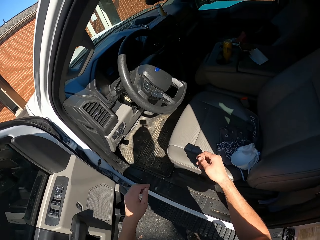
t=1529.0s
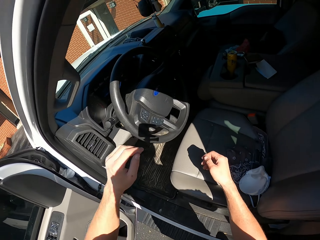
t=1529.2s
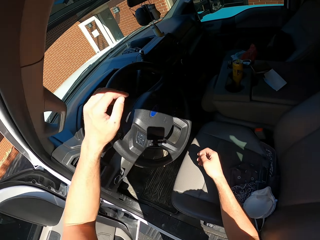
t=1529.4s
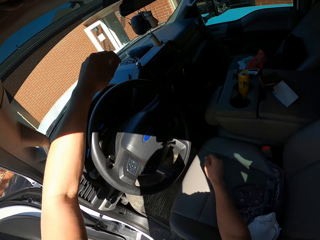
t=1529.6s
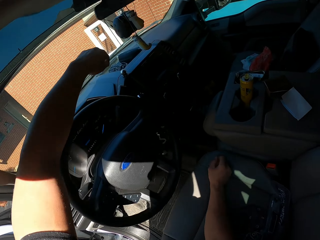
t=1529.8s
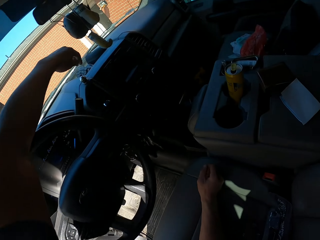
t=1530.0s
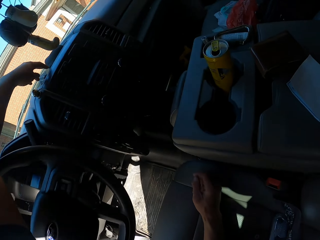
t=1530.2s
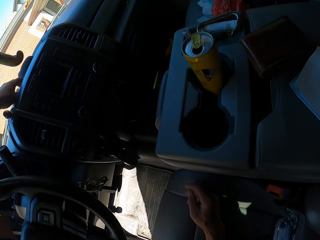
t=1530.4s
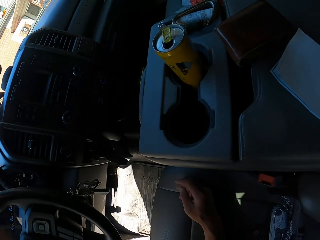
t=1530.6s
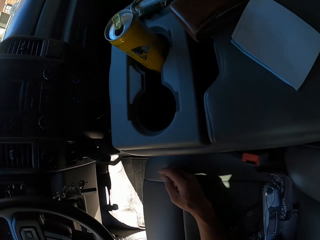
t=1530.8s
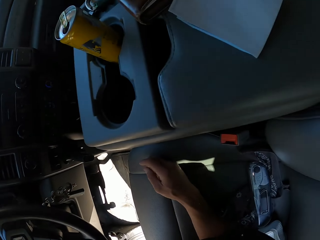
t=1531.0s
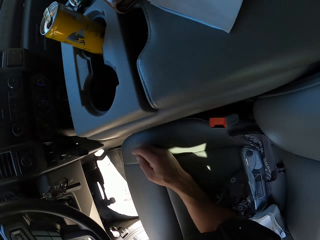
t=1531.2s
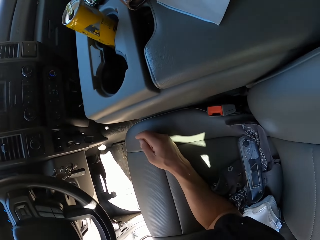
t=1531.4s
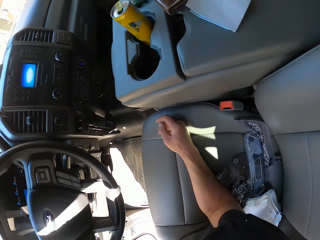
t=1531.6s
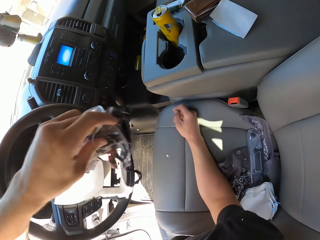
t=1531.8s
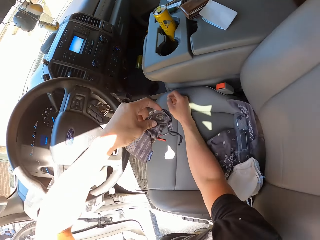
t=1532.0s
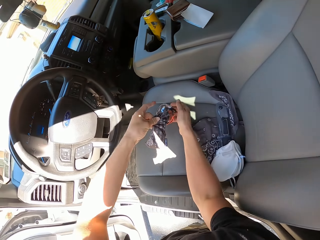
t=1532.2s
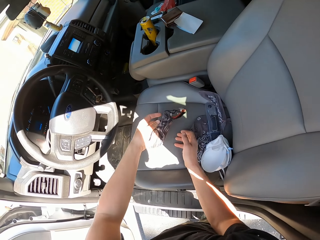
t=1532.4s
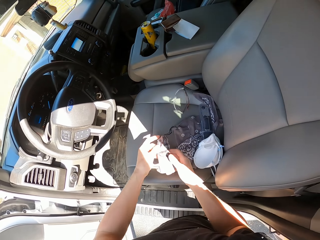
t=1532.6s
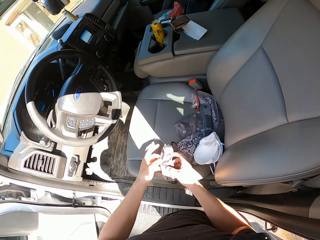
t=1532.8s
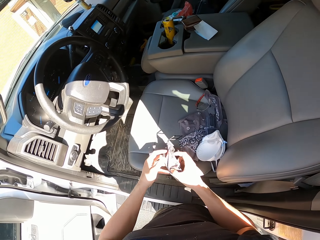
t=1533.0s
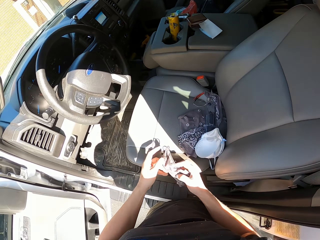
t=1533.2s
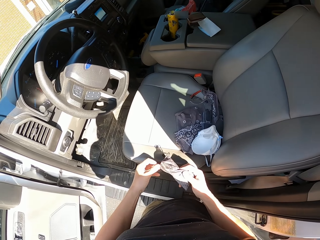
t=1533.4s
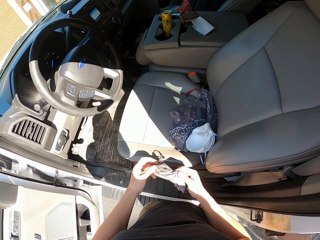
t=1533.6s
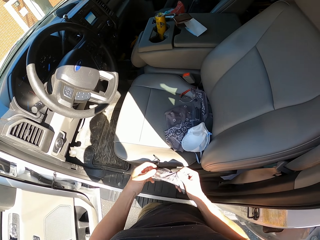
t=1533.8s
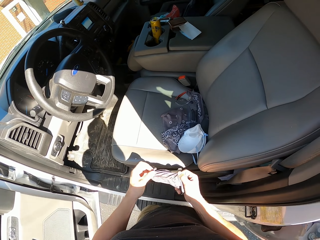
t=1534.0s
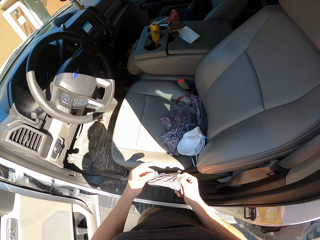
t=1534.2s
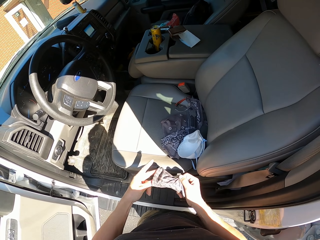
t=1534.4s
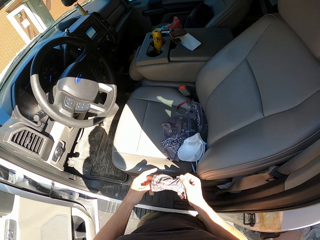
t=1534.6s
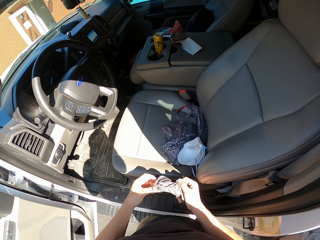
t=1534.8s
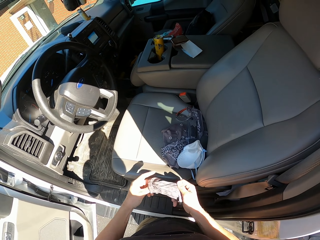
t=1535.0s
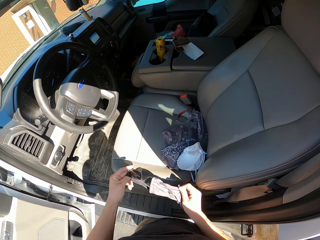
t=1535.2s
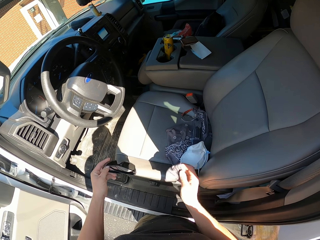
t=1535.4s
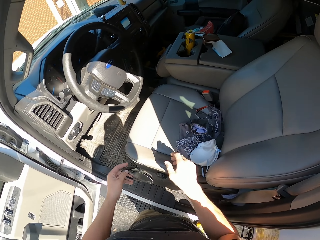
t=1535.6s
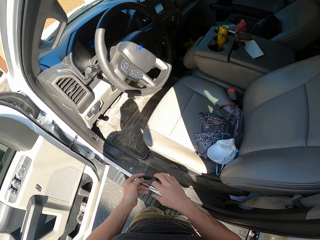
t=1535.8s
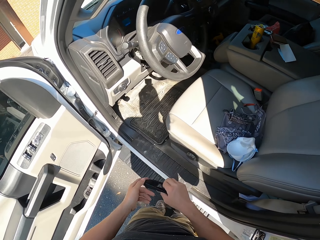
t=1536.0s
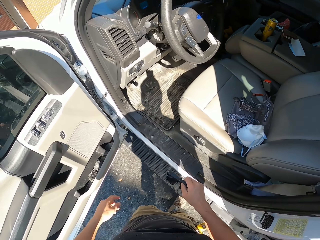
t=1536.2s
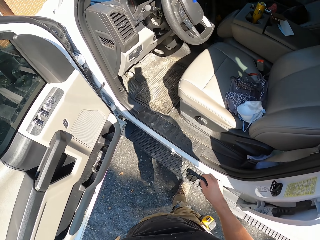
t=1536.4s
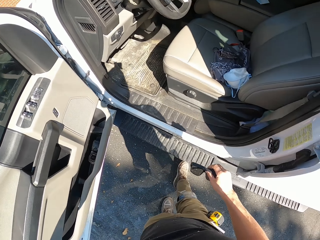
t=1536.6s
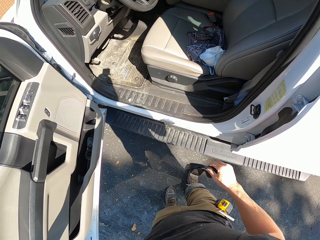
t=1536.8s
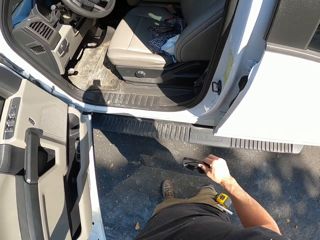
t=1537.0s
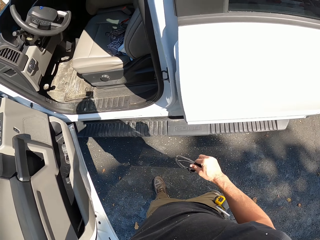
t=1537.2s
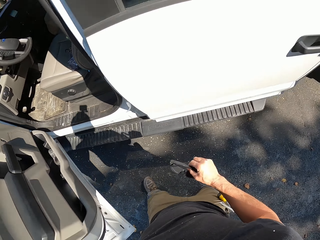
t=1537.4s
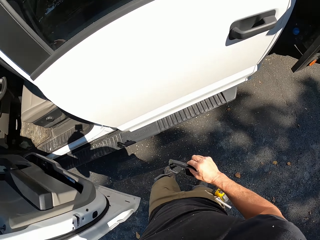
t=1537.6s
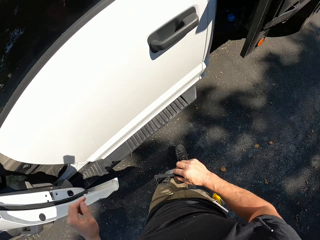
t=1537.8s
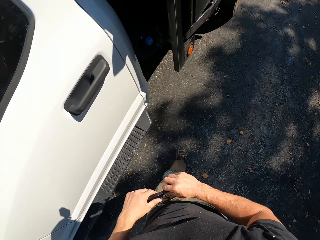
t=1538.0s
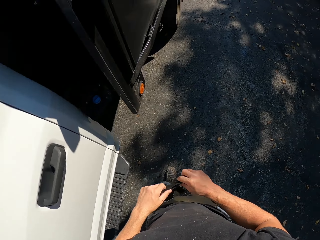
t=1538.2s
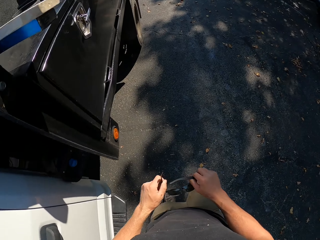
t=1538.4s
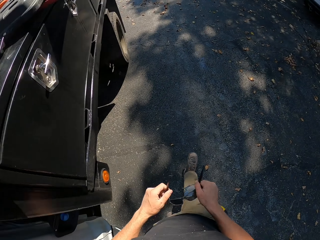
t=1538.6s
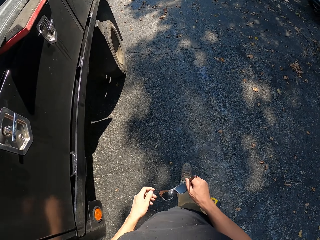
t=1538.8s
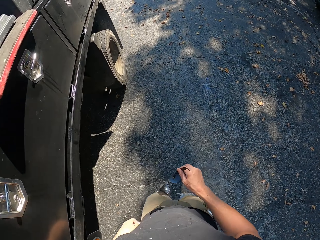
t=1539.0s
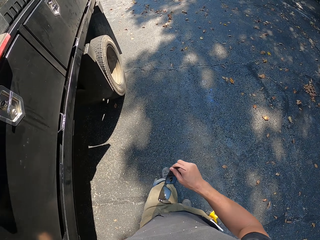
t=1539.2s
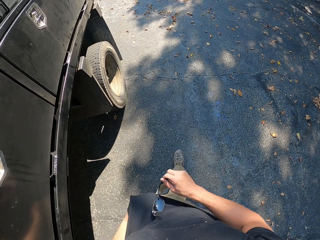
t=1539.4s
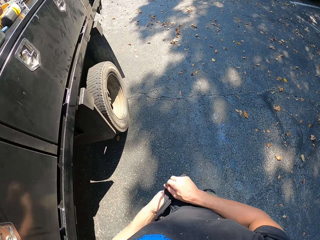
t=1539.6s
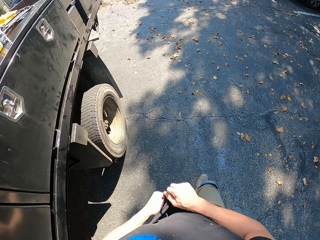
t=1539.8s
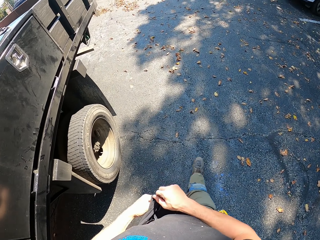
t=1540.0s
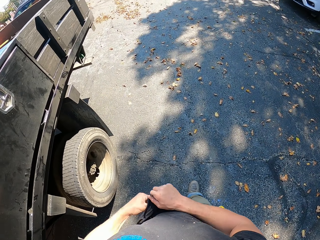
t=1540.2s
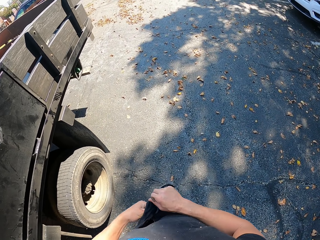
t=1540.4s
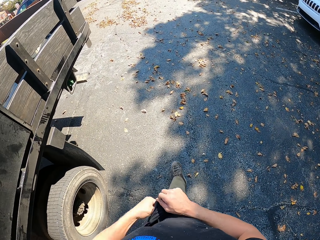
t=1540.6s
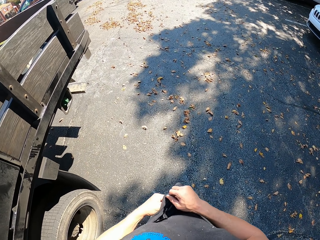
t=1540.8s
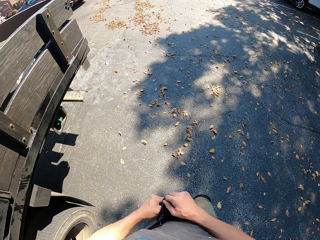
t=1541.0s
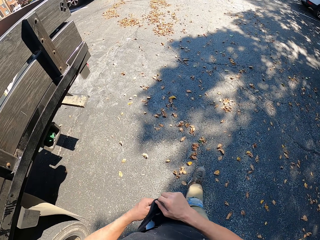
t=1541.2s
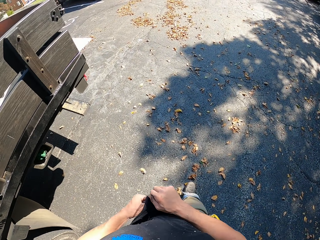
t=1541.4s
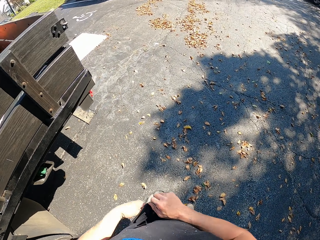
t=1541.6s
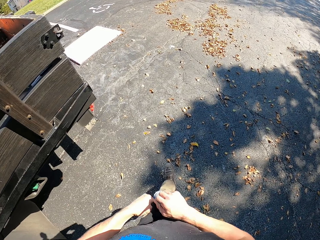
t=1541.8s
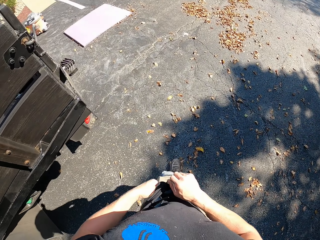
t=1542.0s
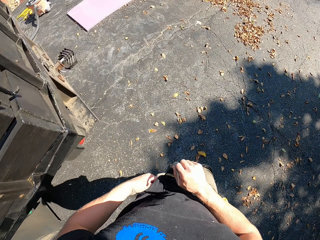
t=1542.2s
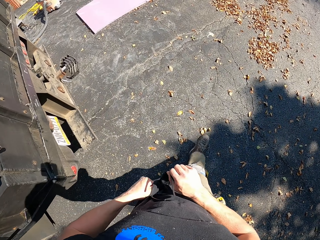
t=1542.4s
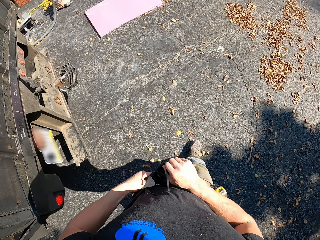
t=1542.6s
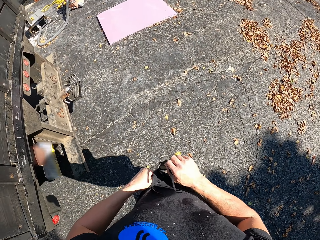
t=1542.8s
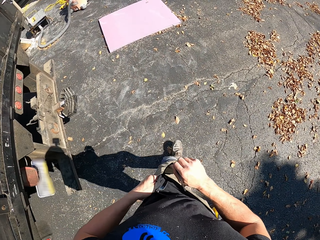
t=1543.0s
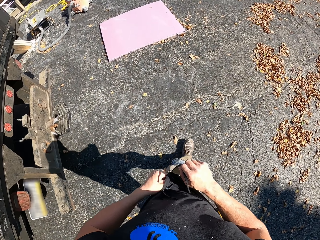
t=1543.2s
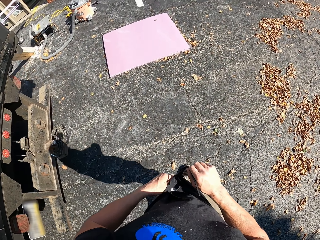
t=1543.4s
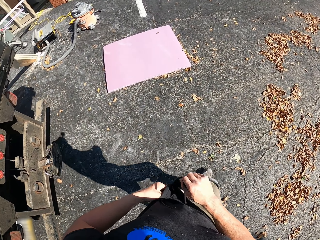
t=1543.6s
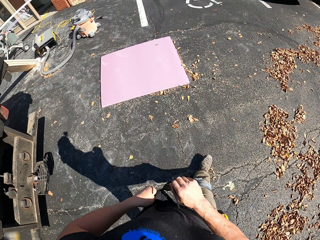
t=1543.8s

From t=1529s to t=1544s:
The camera wearer moves around. They pick up a small bag or glasses case in the car. They drop a wire on the car seat. They open the glasses case and pick up the glasses in the bag. They drop the bag on the car seat. They take the glasses in the right hand. They move around. They close the car door. They unfold the glasses. They walk around. They wipe the glasses with their t-shirt.

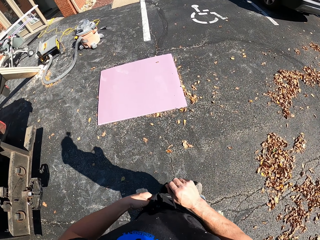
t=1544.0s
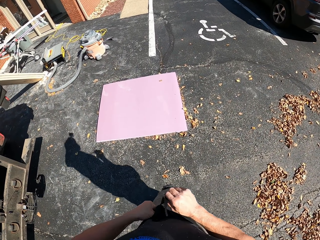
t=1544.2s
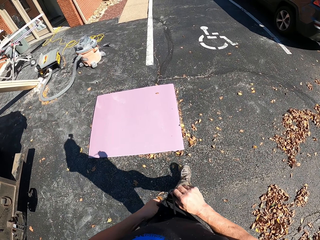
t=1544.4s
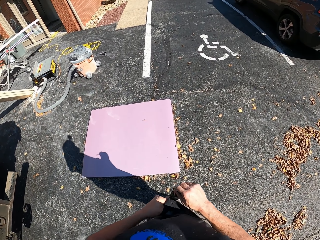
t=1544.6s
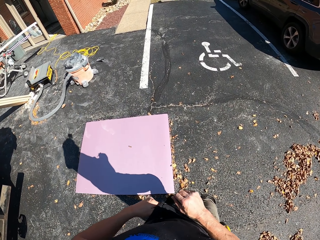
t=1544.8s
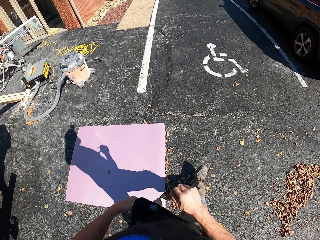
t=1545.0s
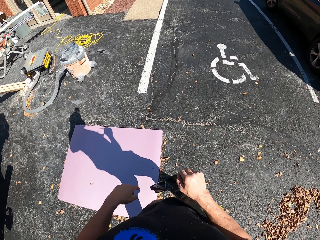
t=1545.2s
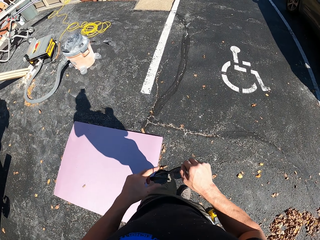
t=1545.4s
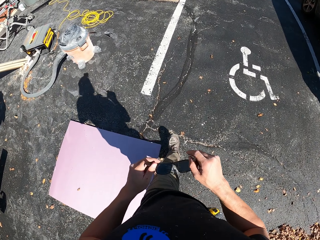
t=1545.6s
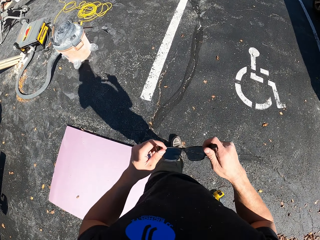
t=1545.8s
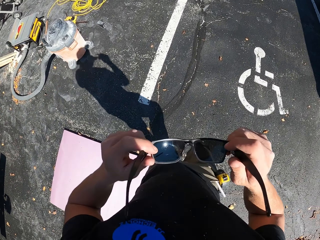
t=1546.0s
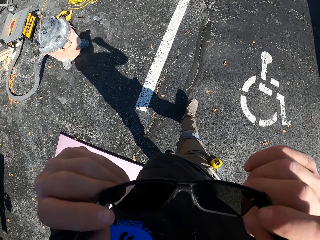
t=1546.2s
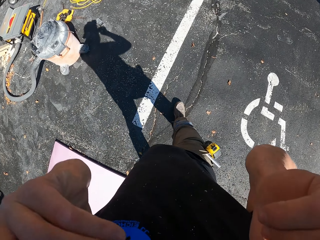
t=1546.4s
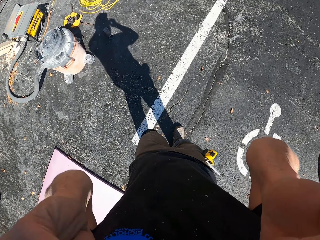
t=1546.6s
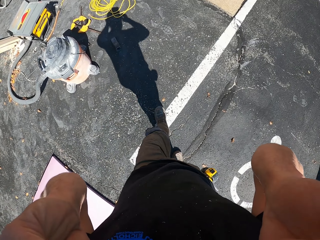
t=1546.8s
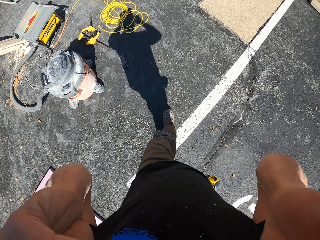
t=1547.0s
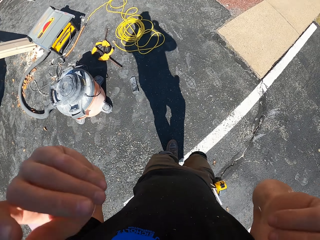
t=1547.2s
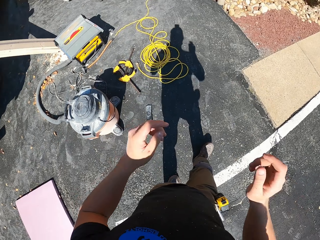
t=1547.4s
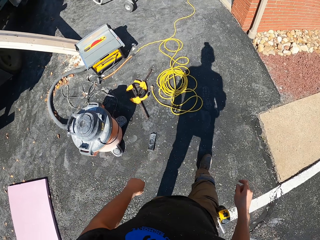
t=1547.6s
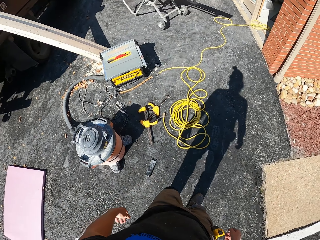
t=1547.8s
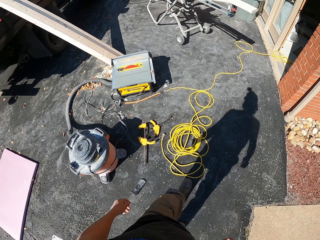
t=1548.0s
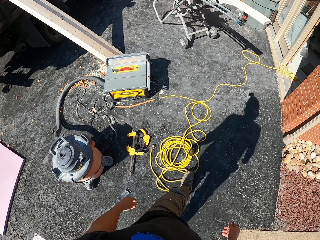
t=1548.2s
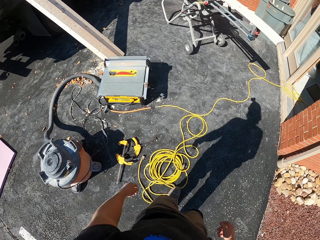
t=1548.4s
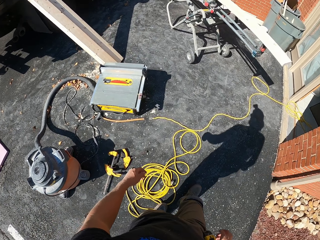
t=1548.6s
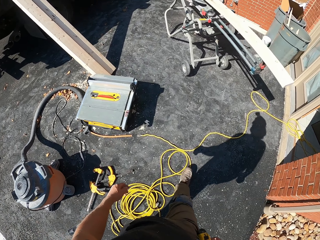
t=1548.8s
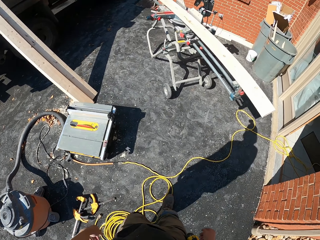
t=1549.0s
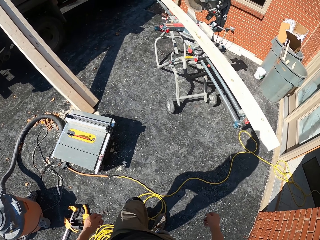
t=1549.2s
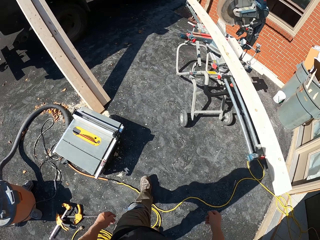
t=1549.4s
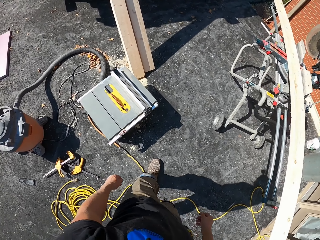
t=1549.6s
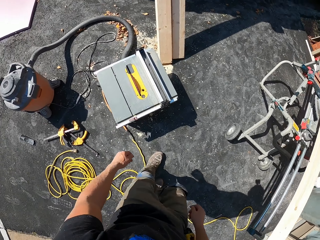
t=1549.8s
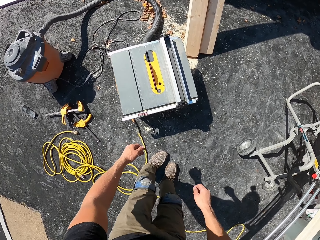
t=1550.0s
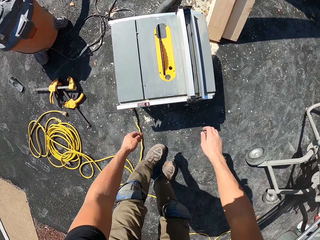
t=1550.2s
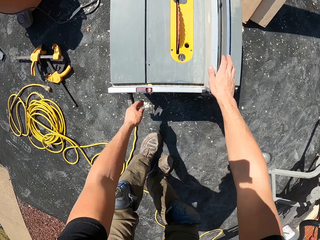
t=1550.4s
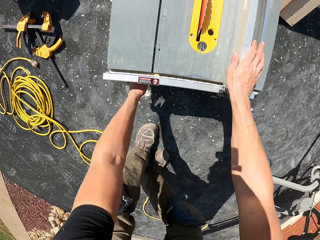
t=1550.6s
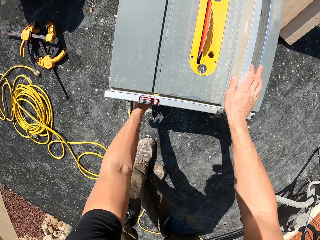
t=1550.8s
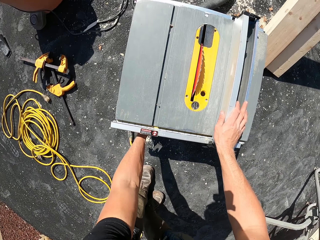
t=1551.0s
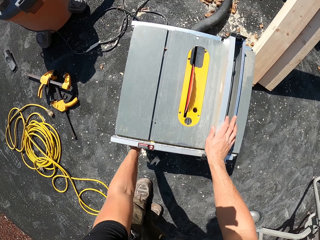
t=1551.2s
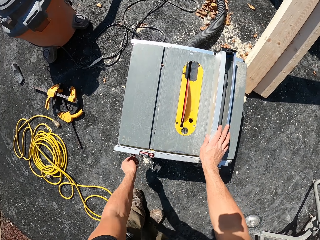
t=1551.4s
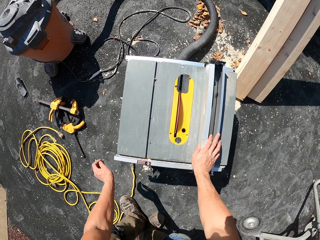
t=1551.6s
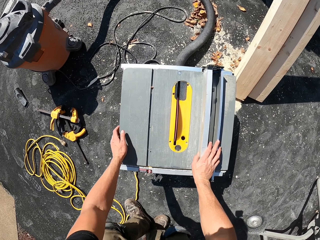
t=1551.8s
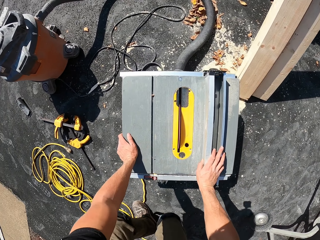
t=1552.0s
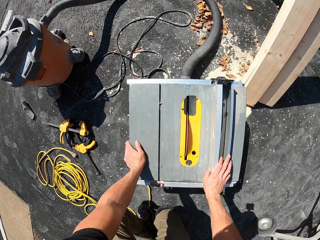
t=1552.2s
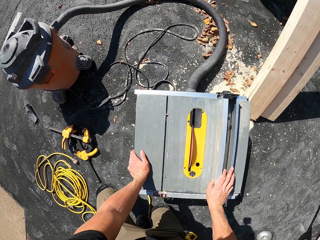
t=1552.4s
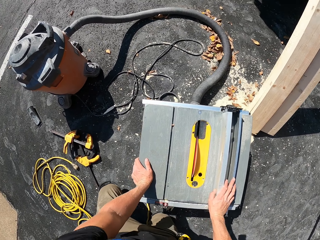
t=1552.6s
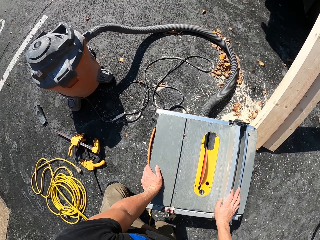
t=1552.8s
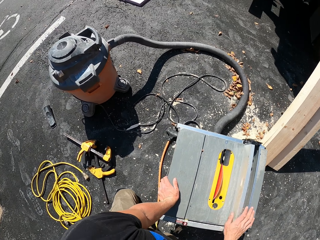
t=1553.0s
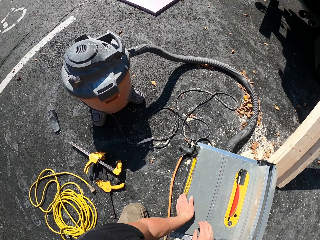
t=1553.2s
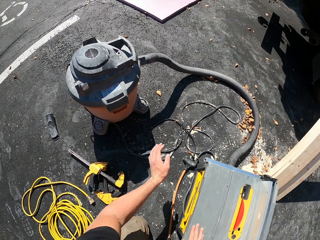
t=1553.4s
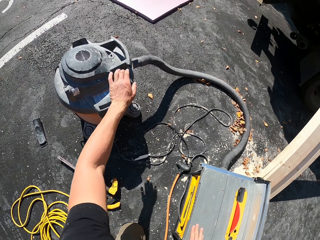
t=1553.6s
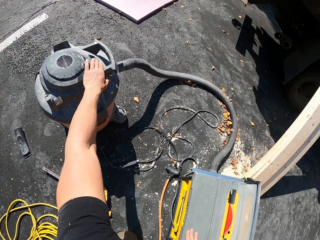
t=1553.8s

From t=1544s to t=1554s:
The camera wearer puts on the sunglasses. They walk away. They bend downwards. They turn on the motor. They hold a table wood cutter. They kneel on the ground.
